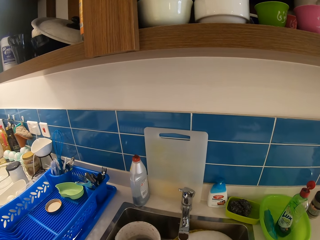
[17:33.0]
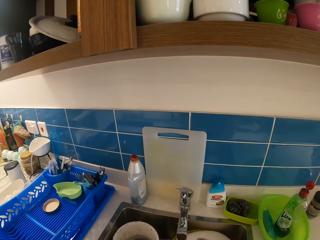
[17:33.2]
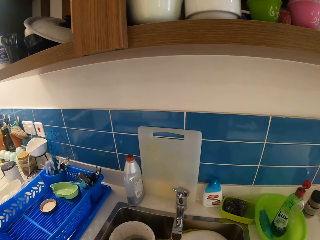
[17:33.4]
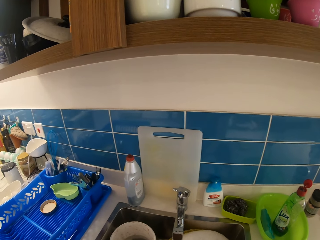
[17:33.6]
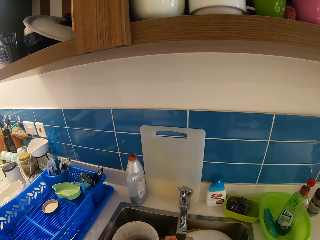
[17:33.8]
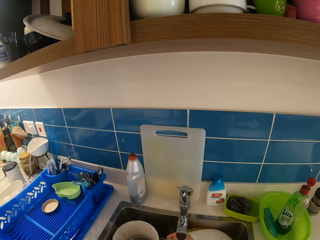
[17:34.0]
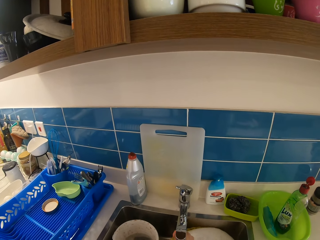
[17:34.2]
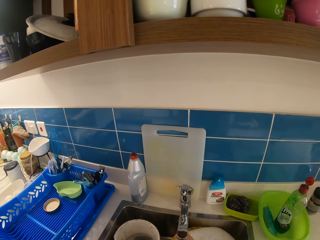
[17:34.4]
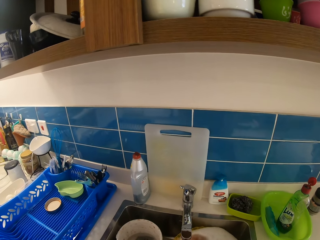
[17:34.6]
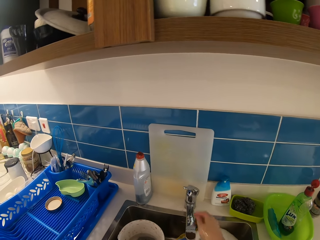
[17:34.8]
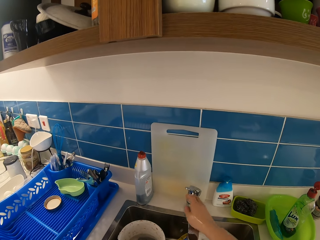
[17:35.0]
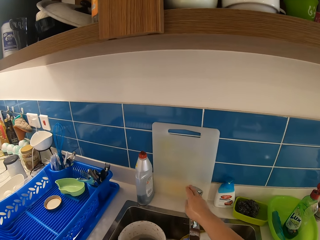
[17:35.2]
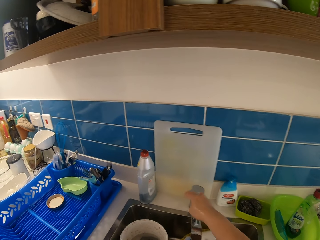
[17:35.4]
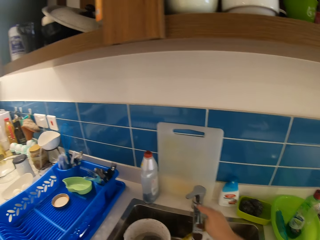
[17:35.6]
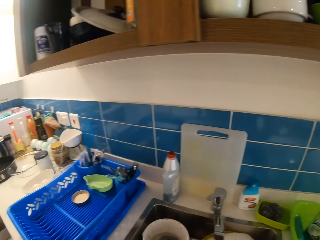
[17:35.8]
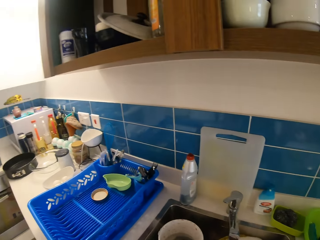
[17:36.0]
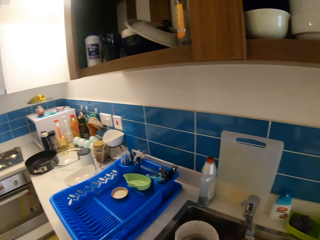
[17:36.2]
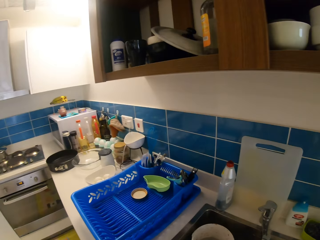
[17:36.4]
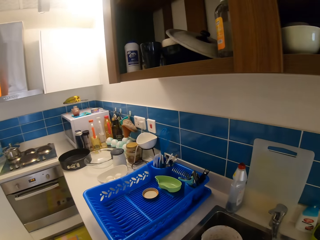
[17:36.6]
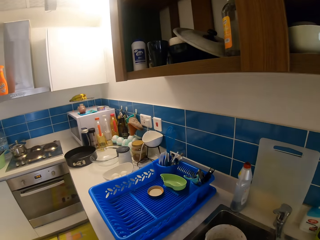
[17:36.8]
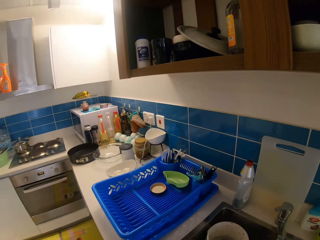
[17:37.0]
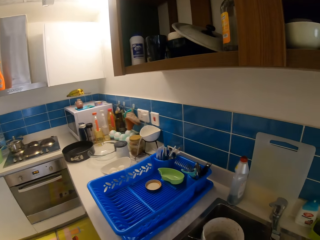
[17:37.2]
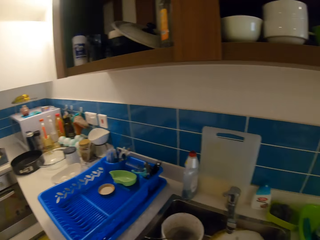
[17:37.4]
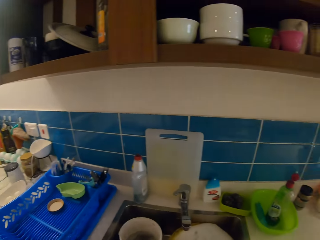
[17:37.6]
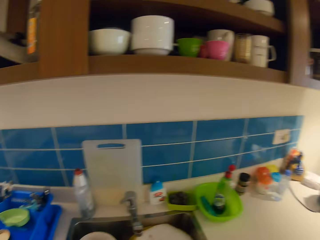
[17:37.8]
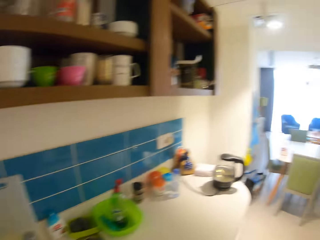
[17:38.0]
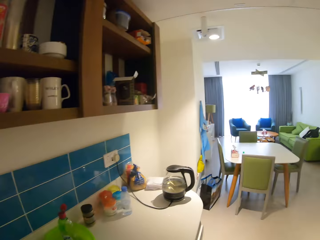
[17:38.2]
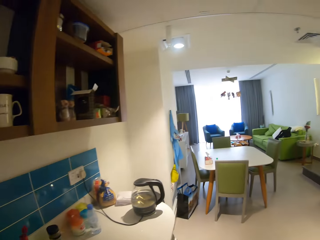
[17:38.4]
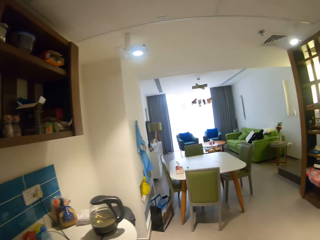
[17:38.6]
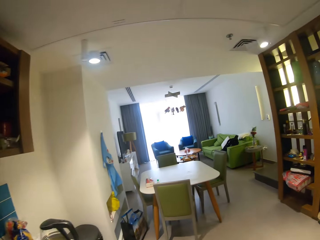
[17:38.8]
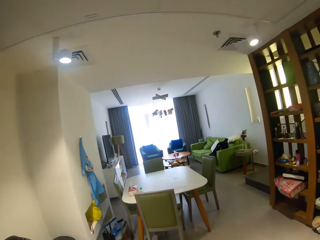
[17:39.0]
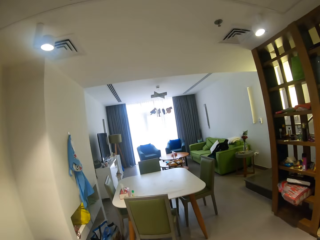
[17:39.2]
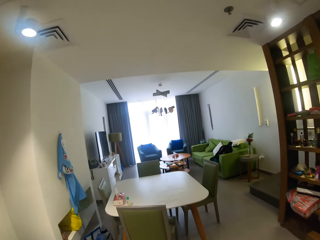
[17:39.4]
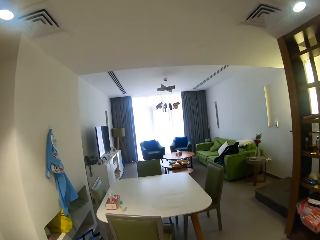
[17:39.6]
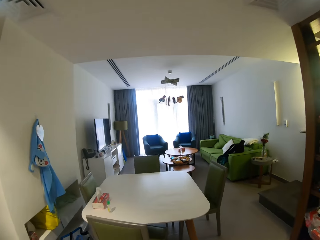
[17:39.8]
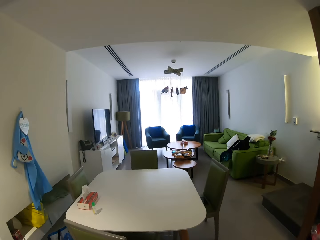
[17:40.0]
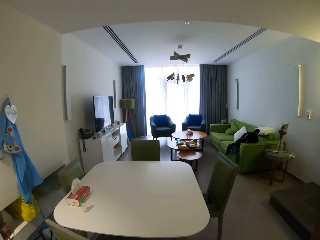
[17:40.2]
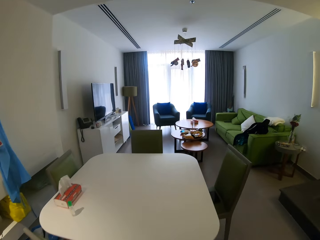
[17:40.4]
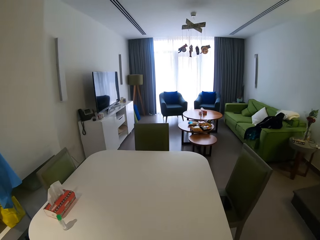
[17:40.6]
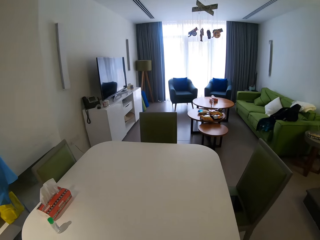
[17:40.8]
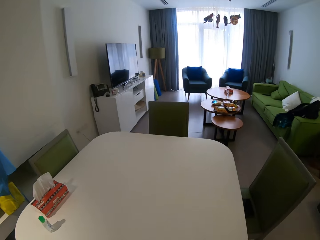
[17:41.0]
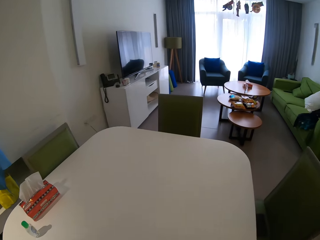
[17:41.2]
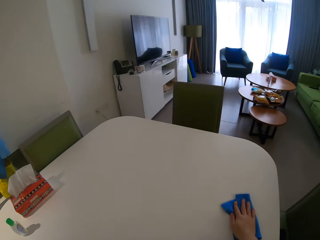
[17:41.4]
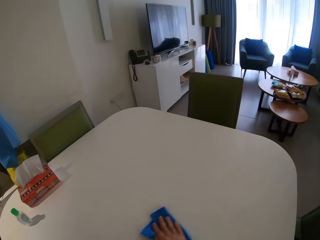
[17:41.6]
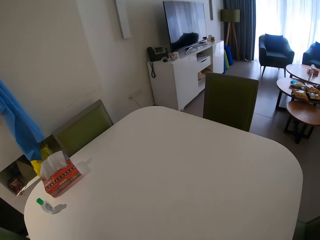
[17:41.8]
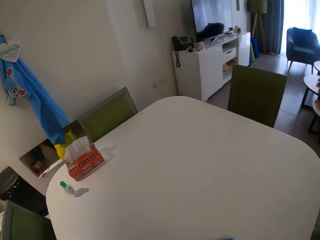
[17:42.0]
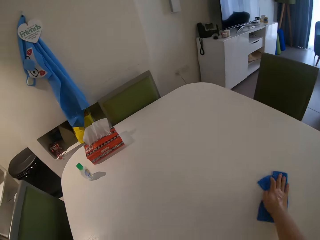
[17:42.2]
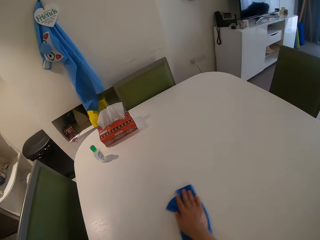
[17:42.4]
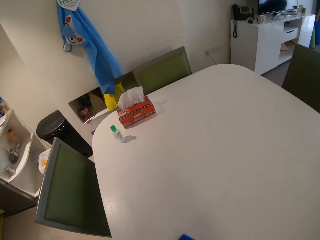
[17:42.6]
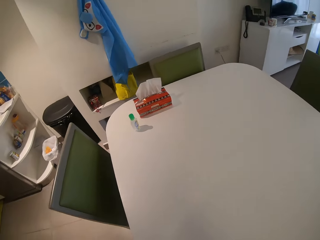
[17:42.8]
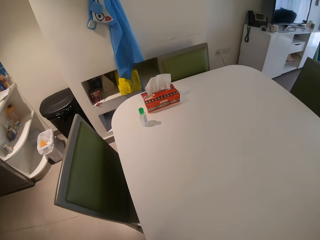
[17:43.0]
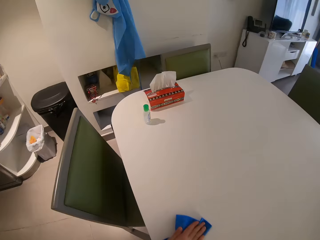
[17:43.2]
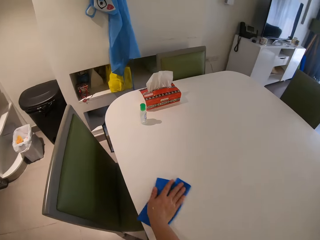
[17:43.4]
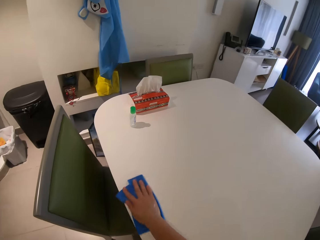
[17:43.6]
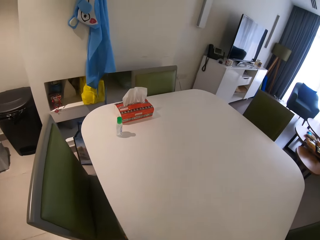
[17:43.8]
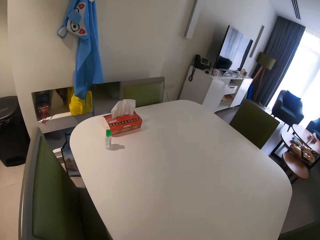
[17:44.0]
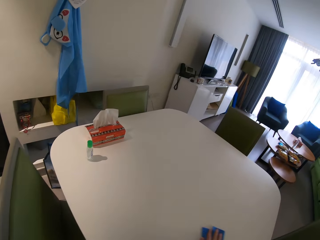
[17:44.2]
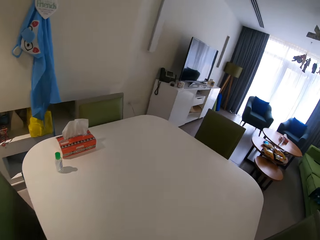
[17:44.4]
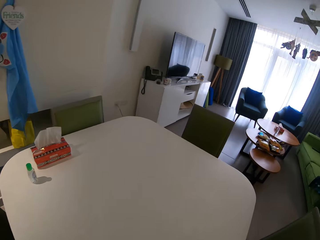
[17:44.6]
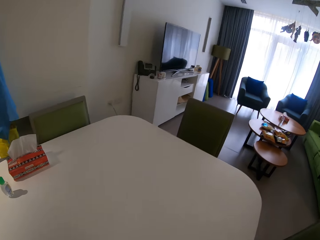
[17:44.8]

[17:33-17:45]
The camera wearer closes the tap. They walk around. They clean the table with a blue towel.

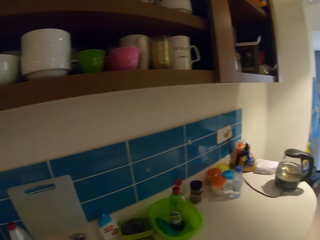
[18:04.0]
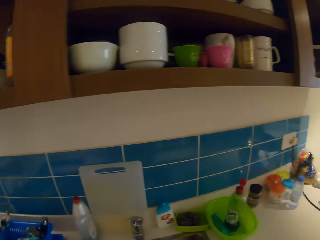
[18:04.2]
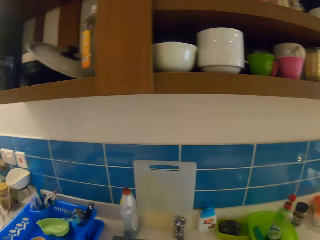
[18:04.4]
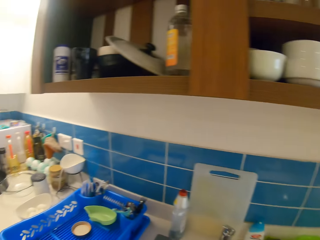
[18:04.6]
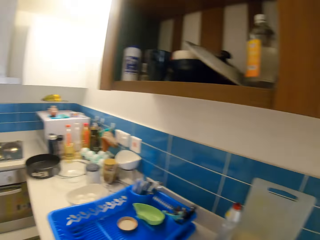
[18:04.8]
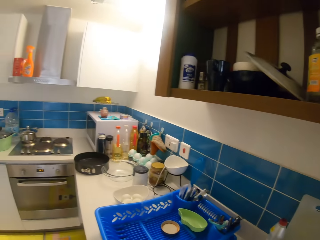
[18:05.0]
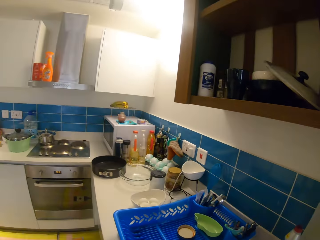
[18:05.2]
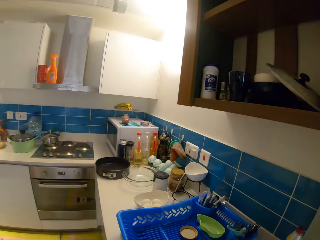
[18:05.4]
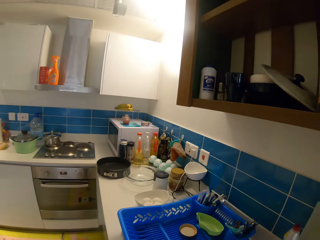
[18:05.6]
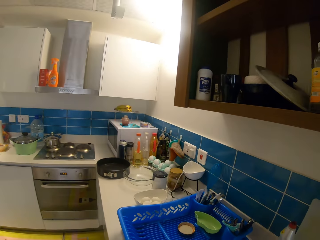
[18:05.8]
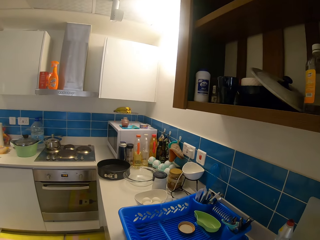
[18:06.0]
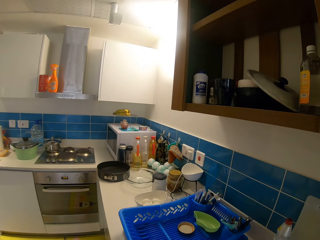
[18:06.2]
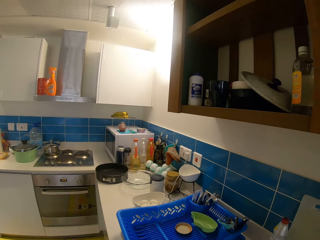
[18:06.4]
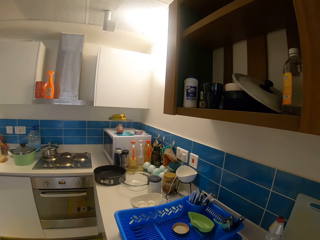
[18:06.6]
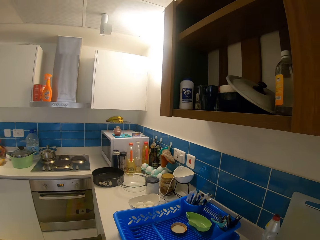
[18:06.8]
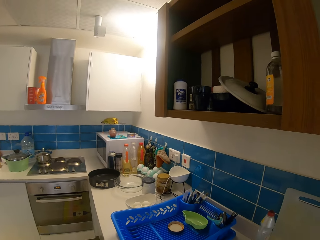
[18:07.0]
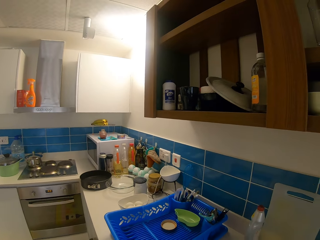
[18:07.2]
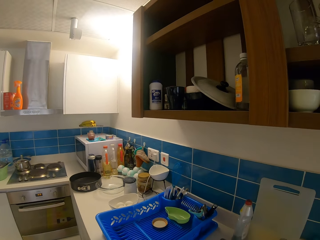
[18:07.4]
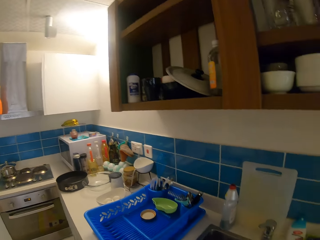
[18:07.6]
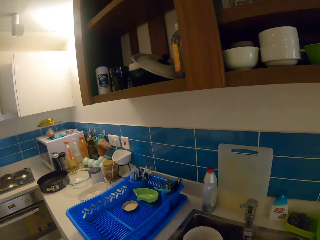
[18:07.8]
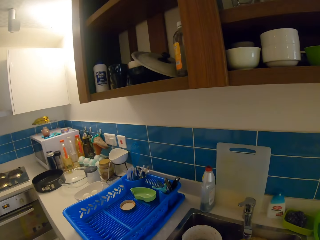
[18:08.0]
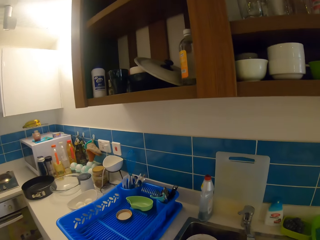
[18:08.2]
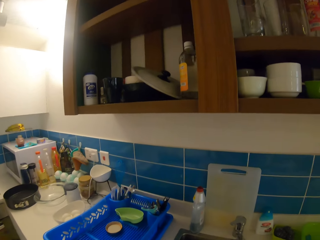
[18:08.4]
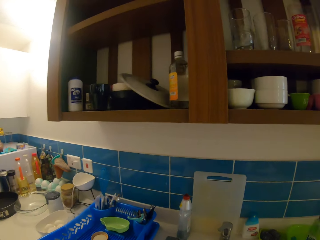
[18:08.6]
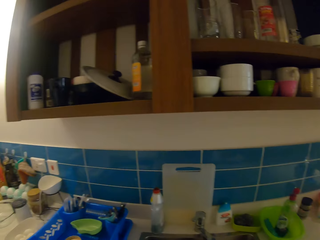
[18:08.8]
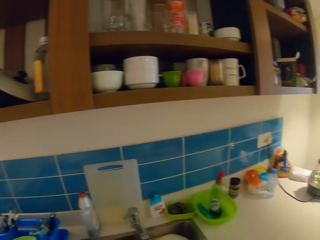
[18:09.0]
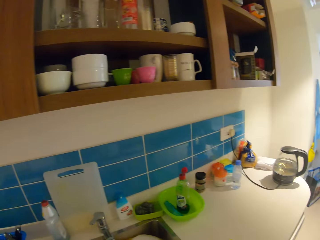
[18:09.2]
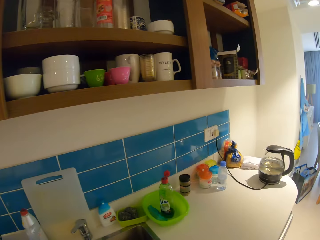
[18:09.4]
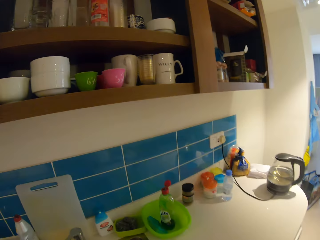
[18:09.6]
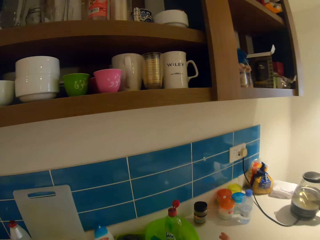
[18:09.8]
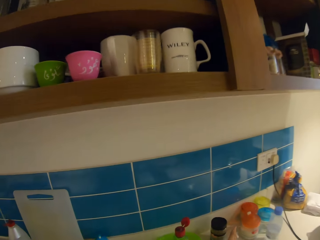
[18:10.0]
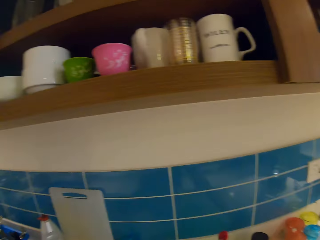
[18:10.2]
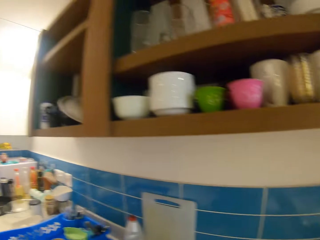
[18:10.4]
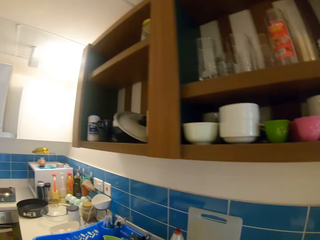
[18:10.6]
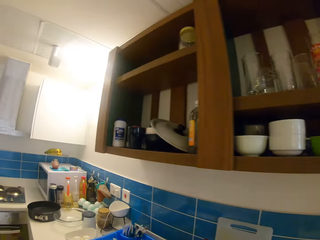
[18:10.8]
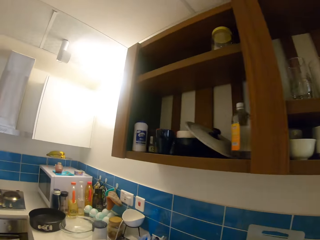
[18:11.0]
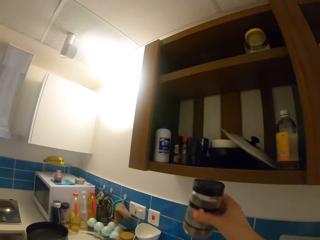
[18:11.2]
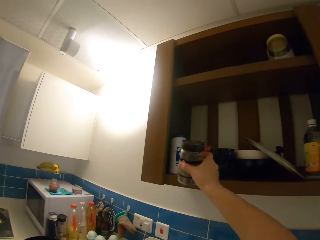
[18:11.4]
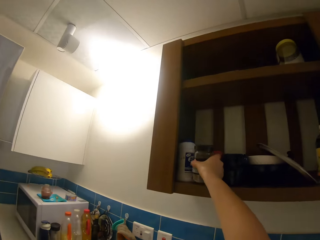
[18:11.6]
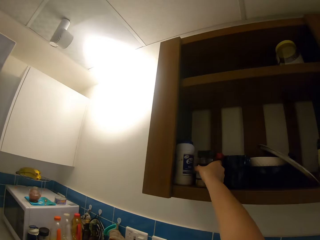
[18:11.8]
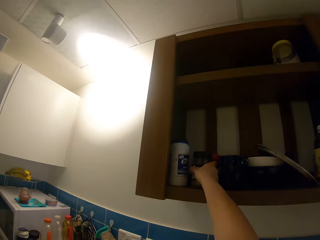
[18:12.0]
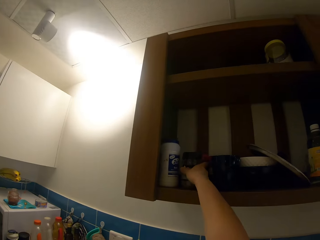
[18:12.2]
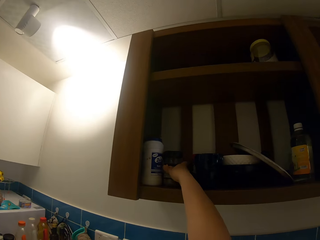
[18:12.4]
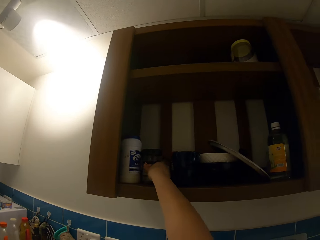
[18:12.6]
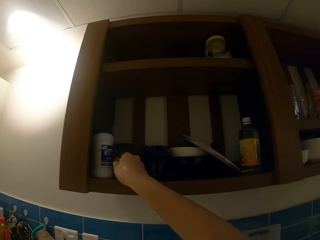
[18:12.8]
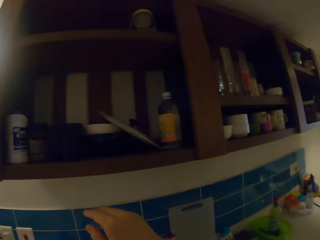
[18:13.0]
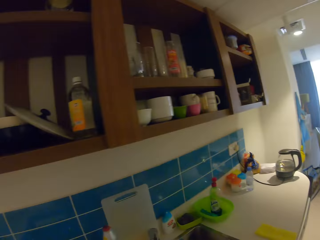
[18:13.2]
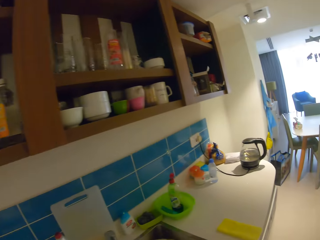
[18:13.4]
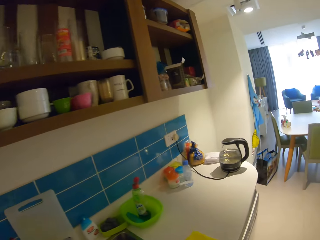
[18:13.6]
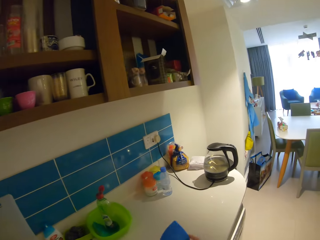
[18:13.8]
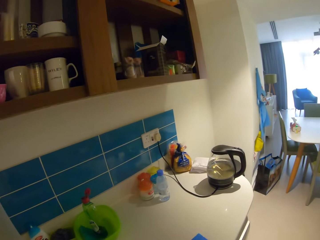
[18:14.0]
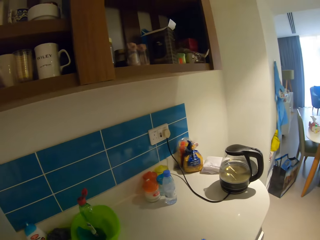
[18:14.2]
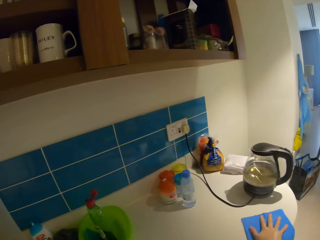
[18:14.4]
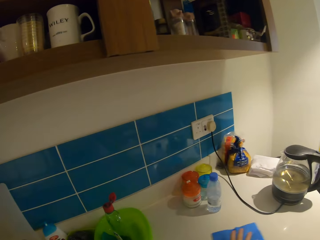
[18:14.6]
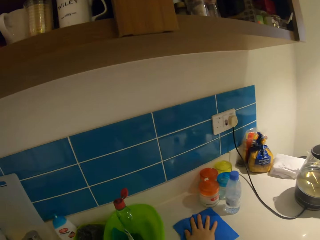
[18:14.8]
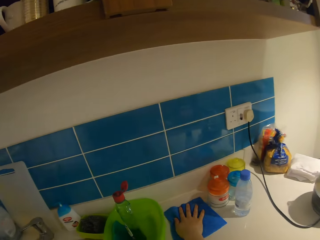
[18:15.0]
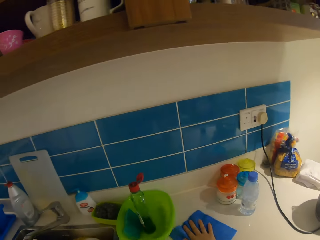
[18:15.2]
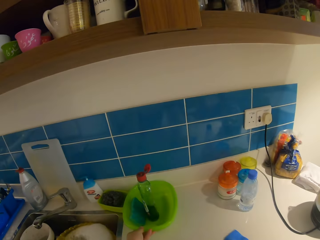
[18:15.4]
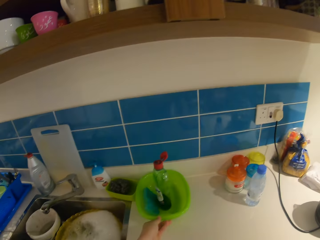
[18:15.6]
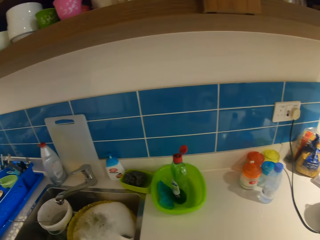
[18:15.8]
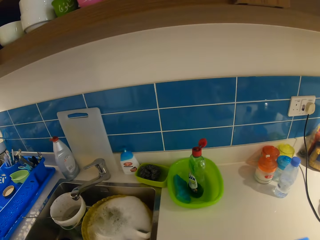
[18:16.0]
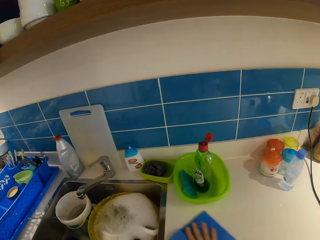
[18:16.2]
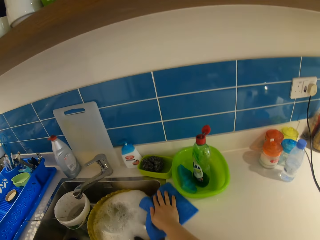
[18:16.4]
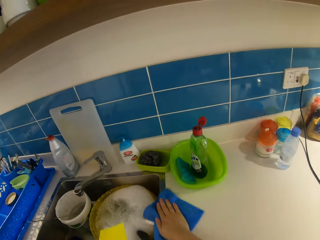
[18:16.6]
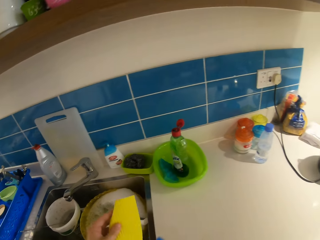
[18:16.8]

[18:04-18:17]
The camera wearer looks around. They wipe the sink area.
